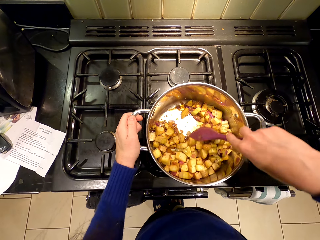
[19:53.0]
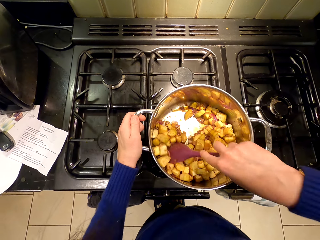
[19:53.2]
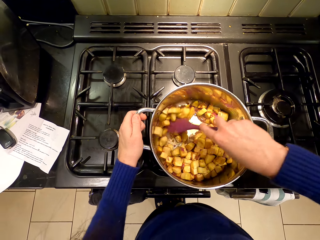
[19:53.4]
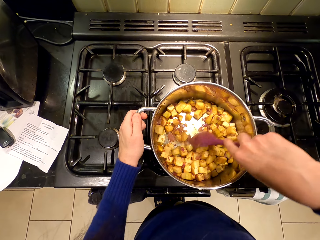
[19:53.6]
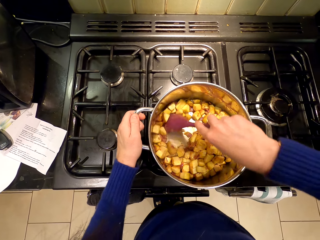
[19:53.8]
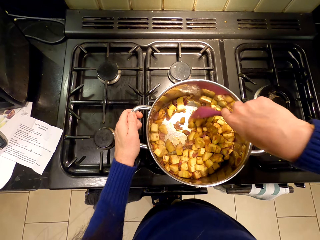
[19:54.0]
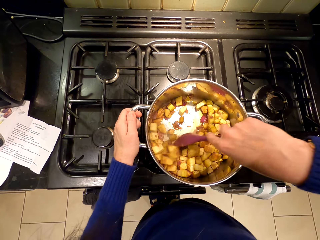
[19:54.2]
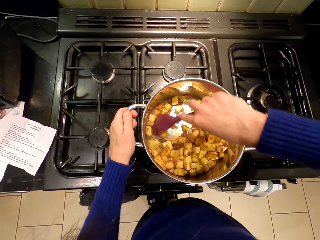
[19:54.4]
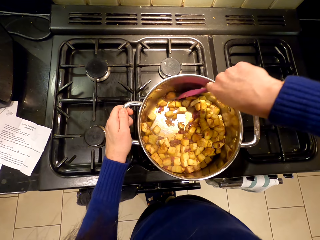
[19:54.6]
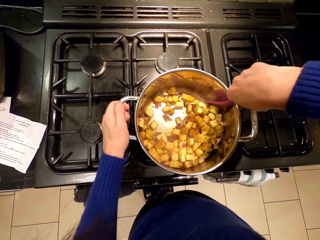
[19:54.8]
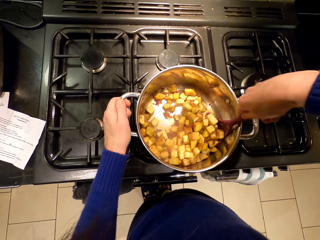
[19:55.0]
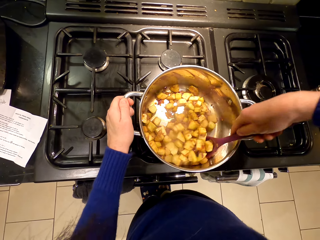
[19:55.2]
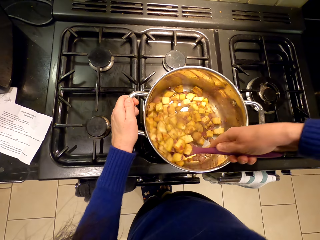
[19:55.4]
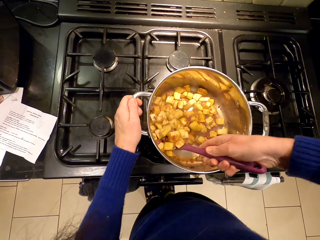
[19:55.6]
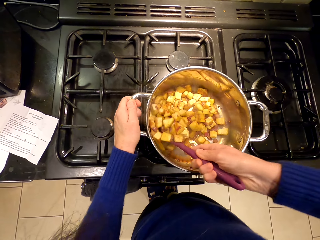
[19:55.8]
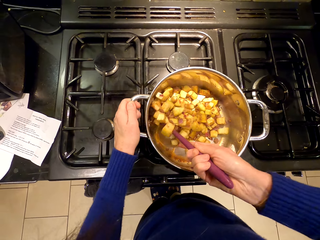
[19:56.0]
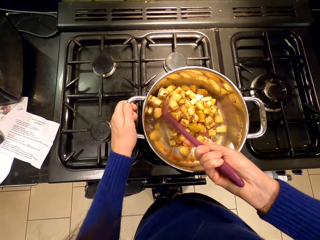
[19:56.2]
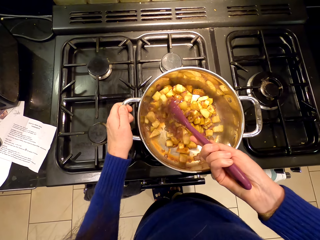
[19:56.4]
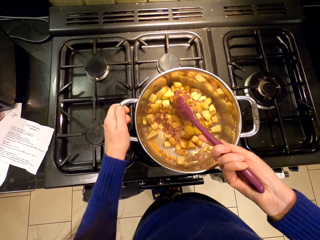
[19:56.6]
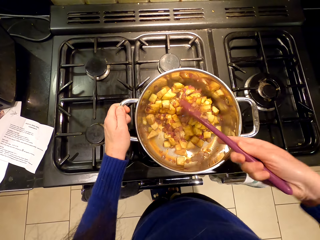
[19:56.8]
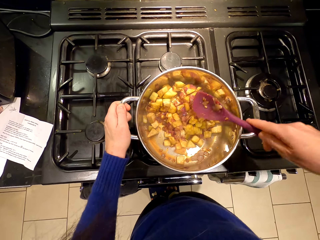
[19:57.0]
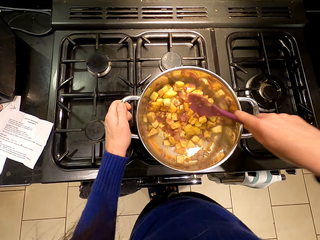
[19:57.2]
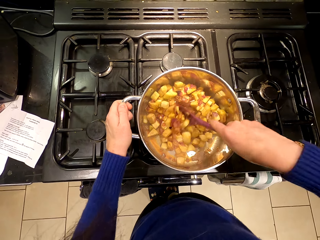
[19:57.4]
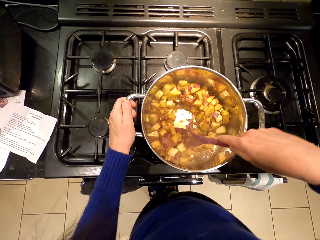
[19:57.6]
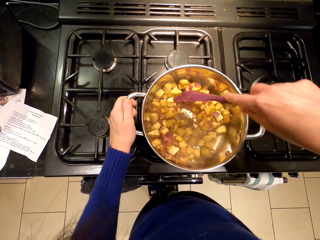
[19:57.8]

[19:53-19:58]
The camera wearer stirs the food.

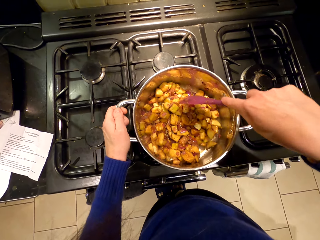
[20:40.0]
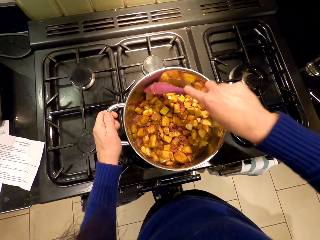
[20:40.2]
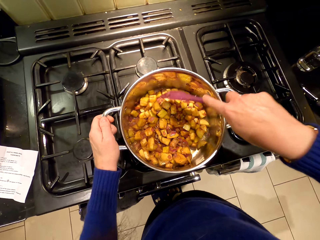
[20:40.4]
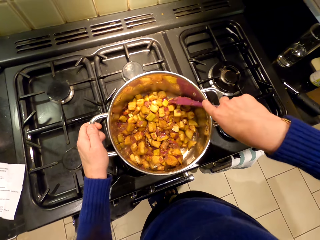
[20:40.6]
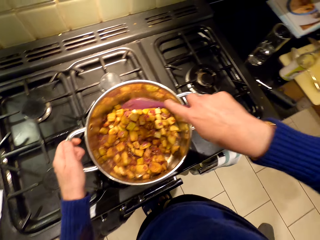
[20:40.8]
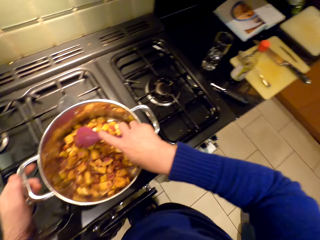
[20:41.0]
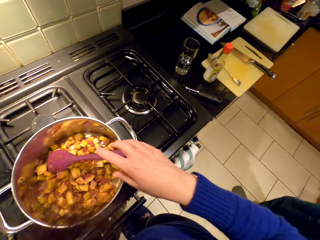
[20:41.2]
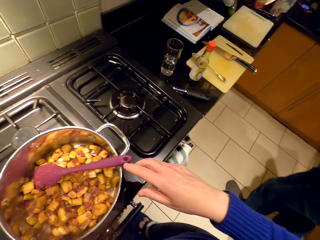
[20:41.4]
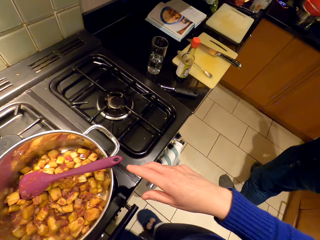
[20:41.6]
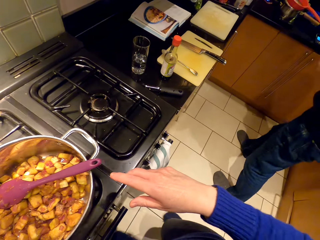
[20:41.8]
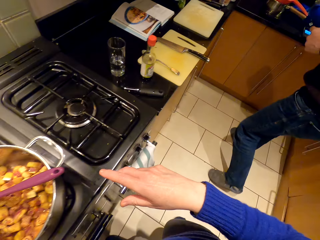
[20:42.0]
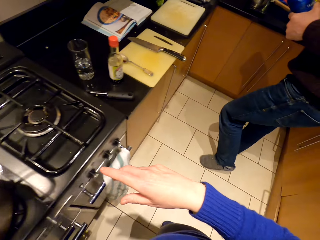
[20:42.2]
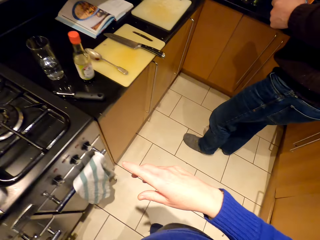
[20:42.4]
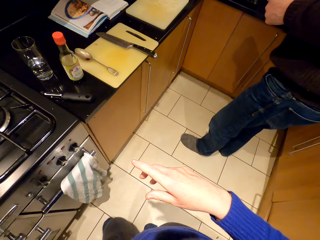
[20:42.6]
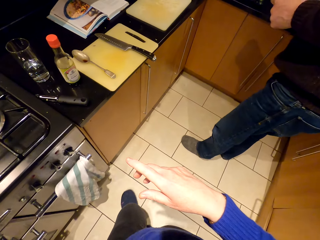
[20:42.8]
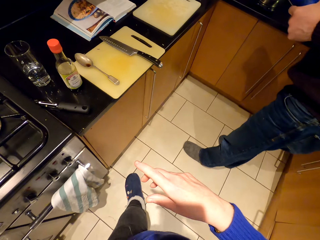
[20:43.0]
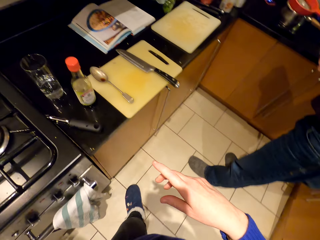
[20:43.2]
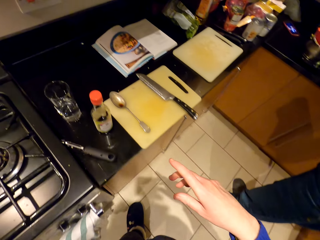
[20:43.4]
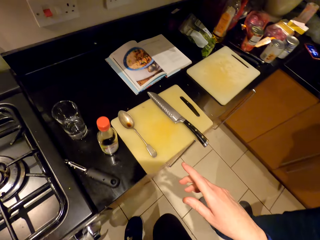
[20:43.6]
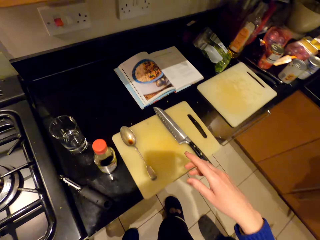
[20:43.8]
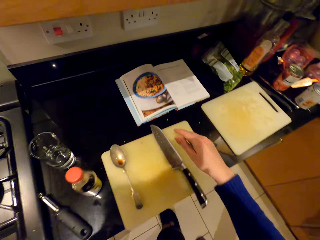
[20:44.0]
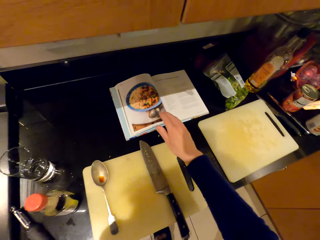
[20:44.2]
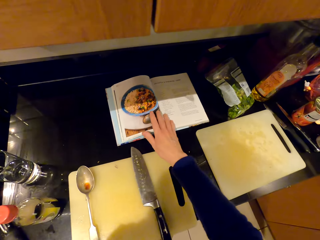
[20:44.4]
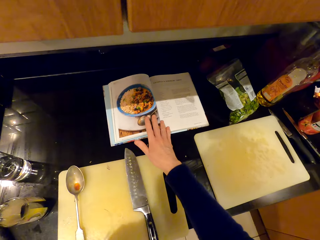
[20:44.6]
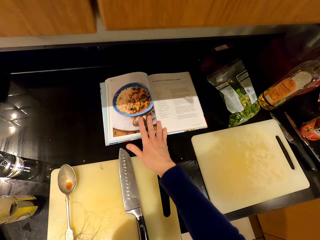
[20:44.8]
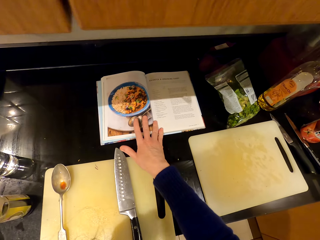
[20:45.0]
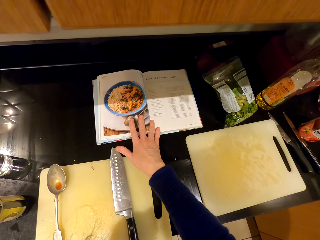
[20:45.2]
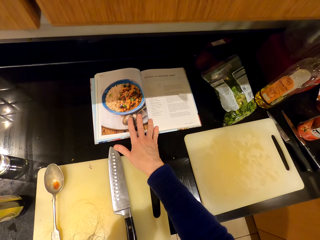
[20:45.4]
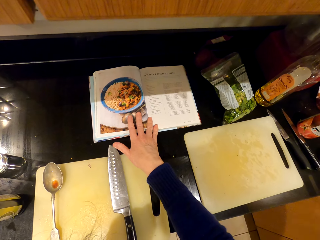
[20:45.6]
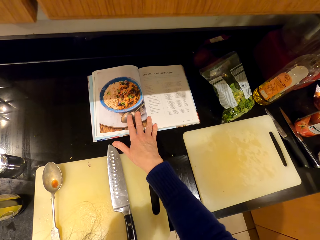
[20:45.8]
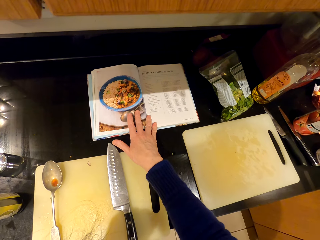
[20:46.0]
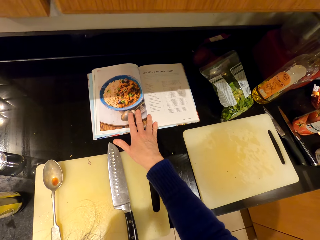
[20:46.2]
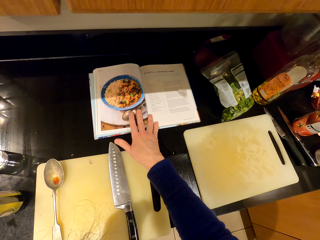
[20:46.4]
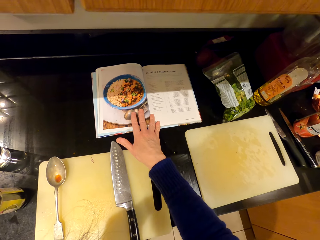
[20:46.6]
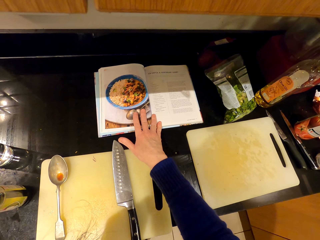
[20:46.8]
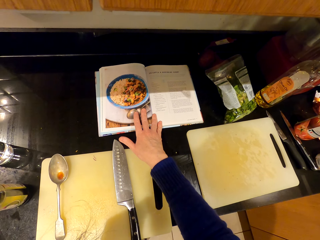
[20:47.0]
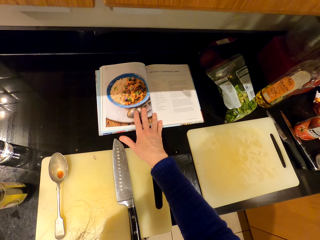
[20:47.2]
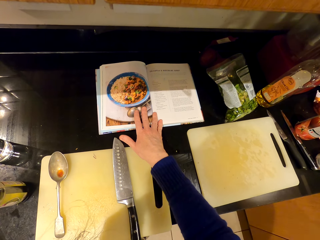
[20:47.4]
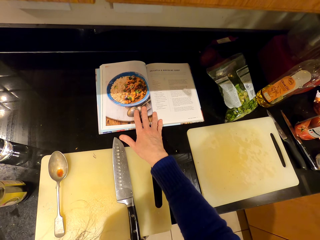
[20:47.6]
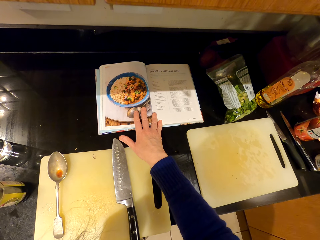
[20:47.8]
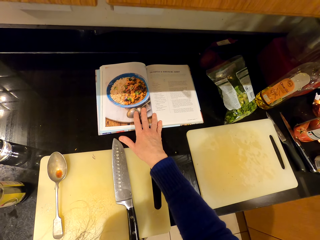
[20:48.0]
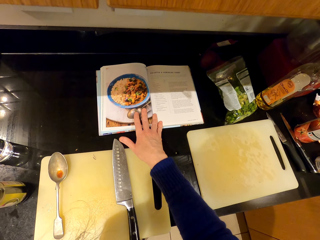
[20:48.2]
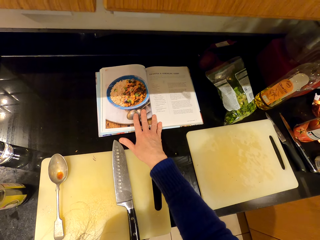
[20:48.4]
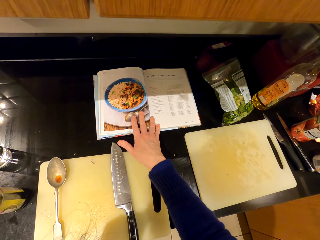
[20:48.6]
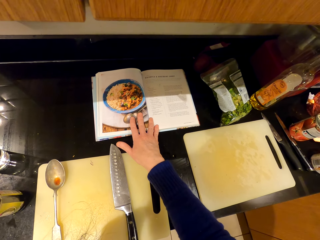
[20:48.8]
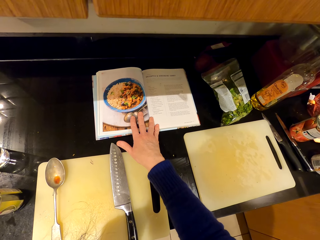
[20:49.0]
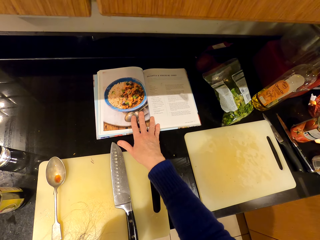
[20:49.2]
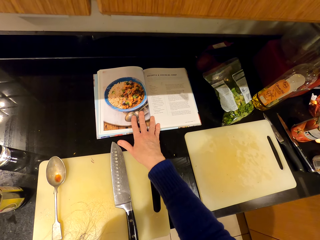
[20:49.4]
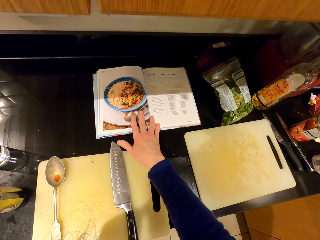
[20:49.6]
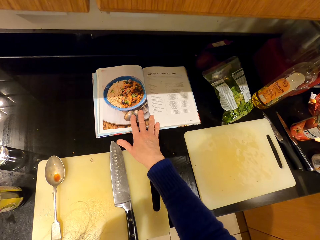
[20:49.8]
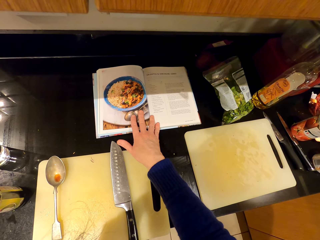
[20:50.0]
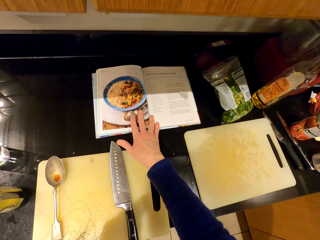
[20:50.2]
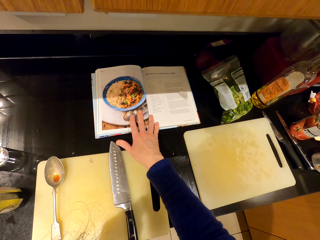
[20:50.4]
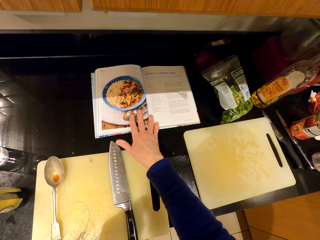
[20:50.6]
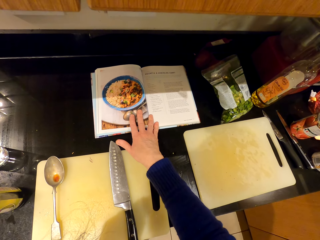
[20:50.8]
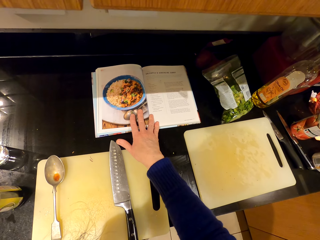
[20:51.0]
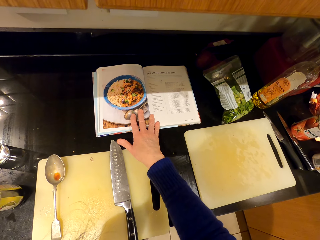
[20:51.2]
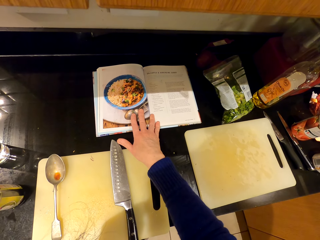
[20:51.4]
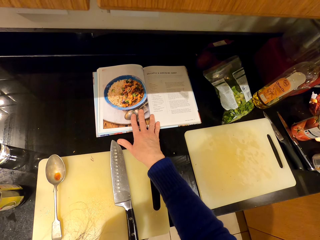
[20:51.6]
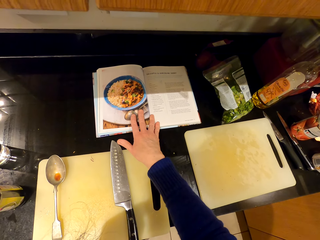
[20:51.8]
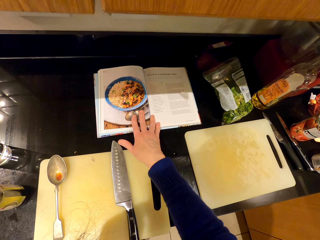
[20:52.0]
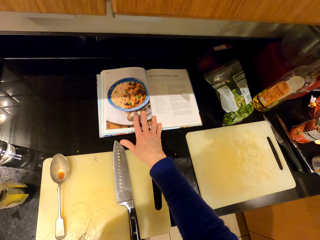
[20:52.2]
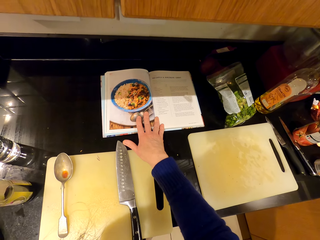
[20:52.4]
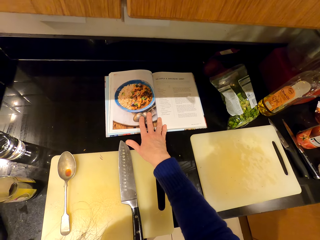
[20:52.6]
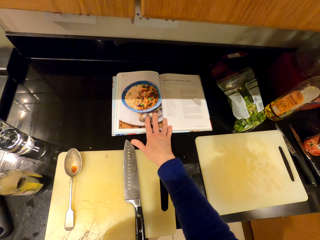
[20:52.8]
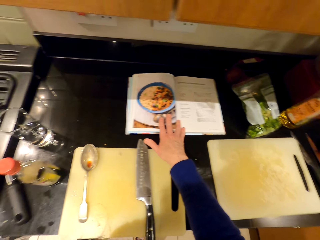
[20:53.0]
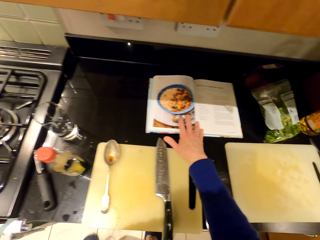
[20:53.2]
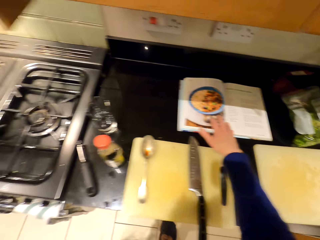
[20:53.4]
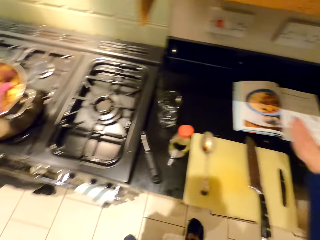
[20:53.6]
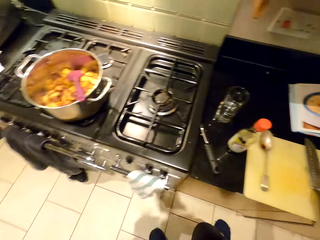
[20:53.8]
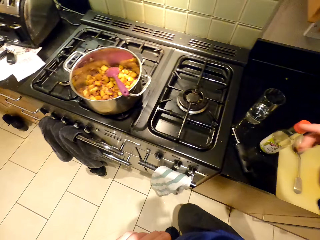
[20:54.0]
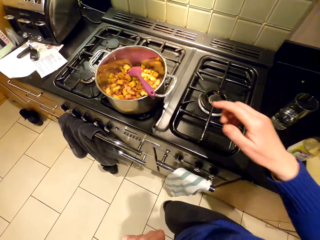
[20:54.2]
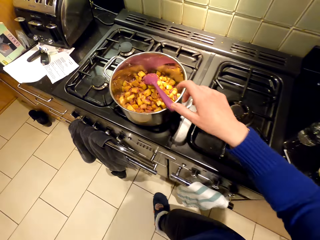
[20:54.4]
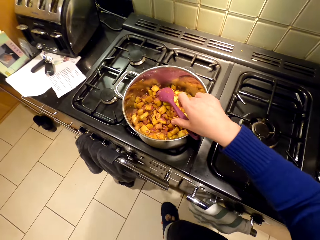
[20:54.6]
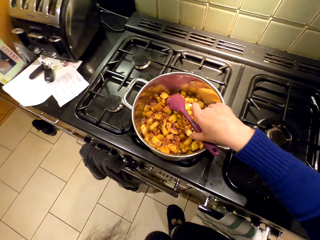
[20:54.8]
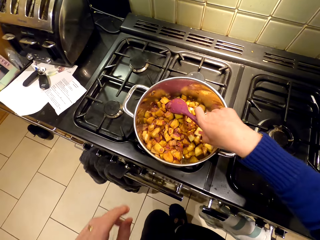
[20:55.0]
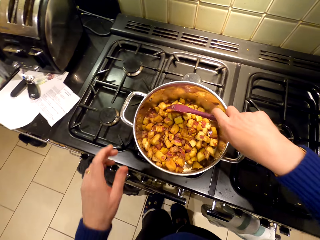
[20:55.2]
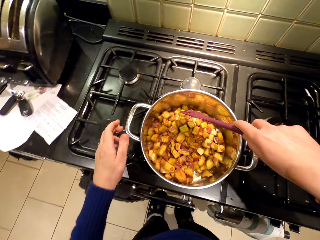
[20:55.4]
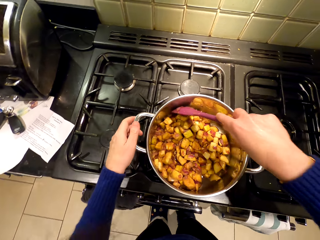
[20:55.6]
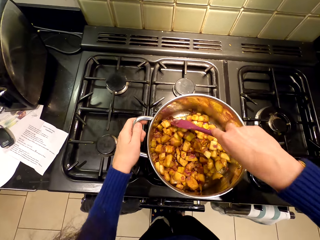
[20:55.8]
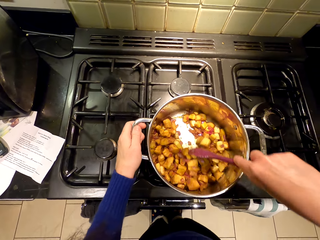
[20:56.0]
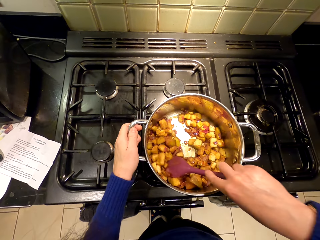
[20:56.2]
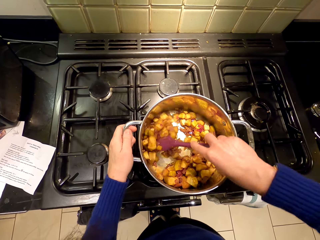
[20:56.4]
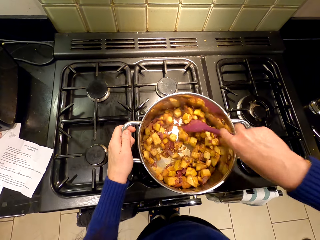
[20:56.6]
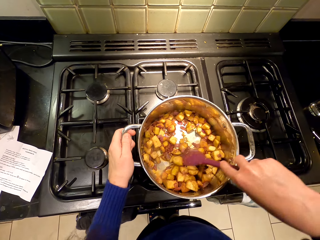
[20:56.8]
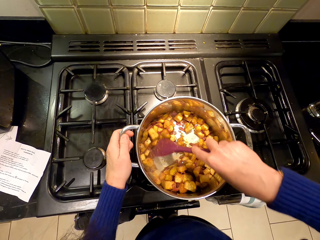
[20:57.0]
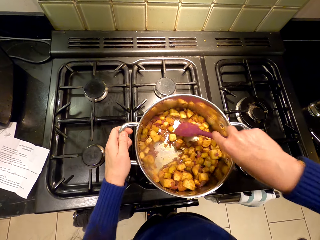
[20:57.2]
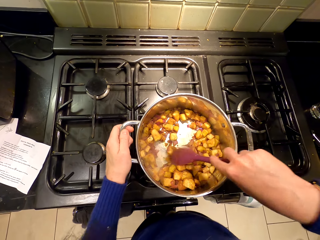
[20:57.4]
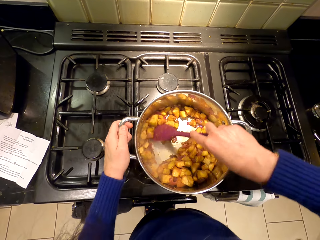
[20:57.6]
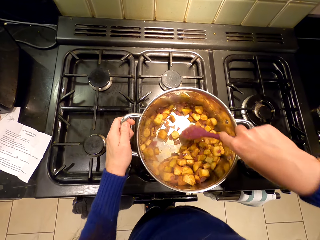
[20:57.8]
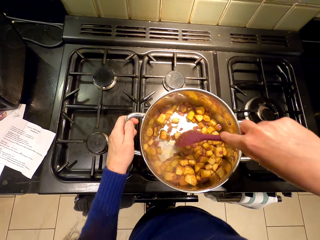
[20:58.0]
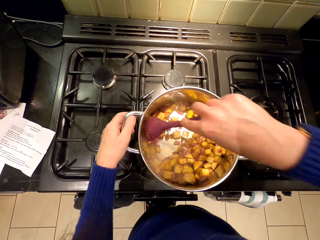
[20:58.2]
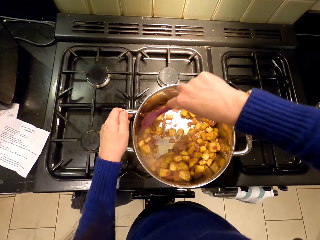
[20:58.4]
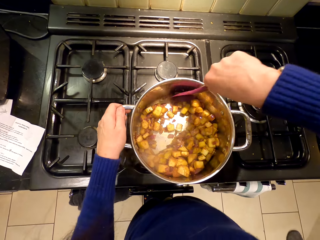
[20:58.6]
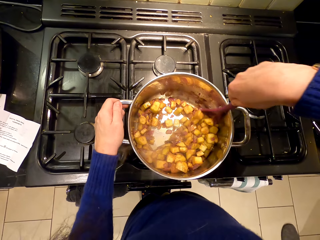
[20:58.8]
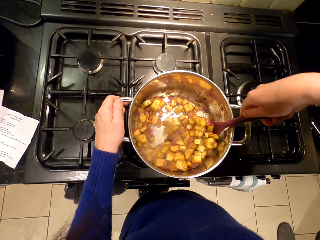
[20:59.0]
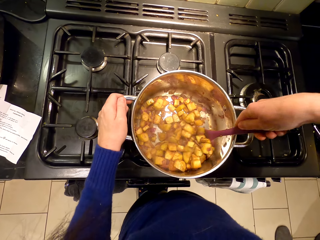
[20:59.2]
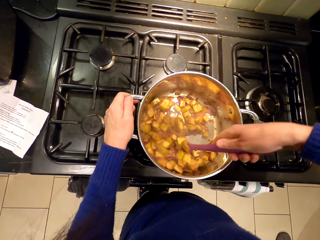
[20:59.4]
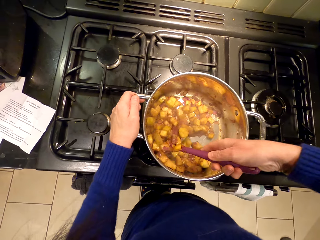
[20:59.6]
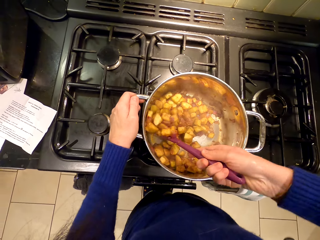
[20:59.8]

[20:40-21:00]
The camera wearer leaves the spoon in the pot. They walk around. They read the cookbook or magazine. They stir the food.
